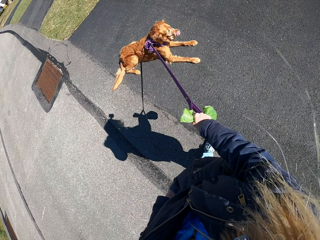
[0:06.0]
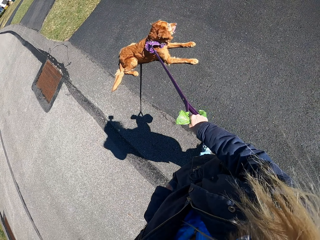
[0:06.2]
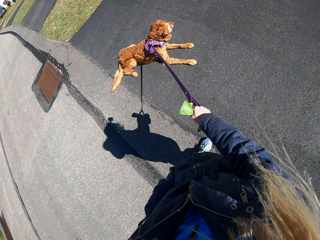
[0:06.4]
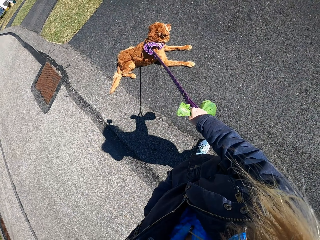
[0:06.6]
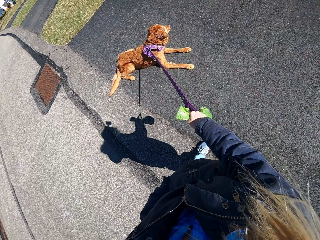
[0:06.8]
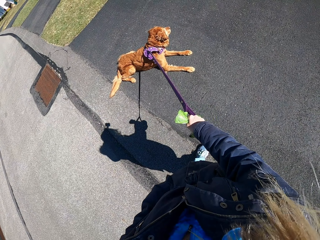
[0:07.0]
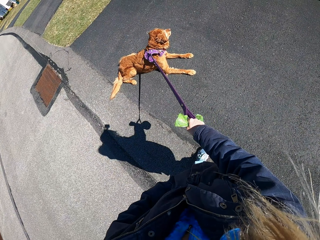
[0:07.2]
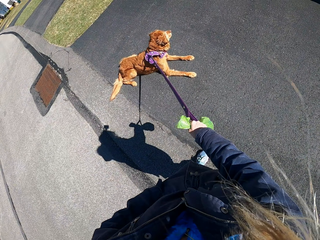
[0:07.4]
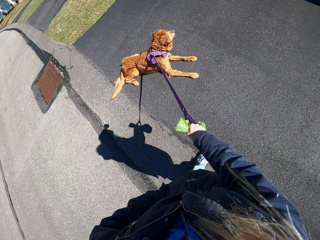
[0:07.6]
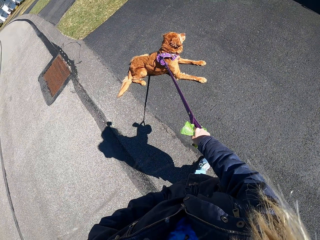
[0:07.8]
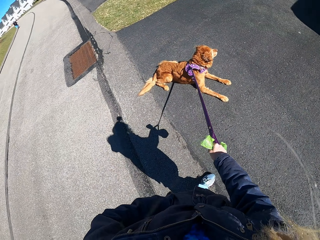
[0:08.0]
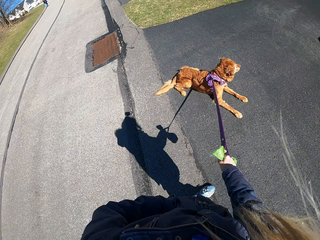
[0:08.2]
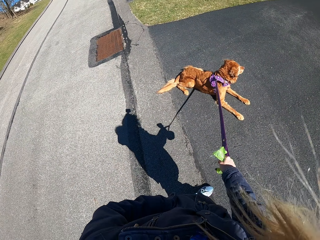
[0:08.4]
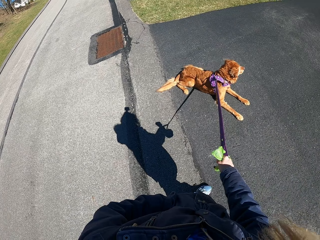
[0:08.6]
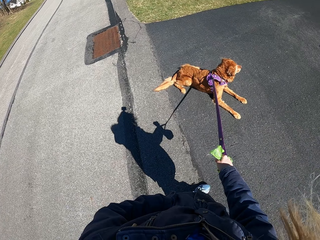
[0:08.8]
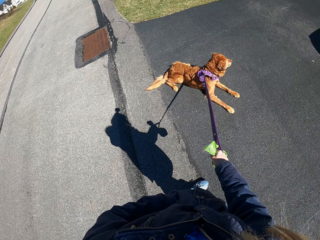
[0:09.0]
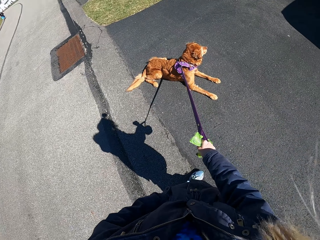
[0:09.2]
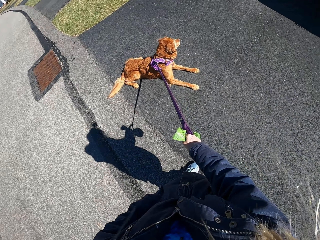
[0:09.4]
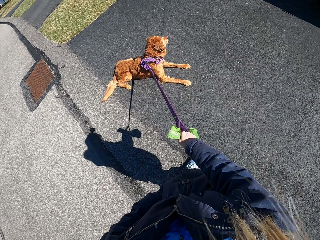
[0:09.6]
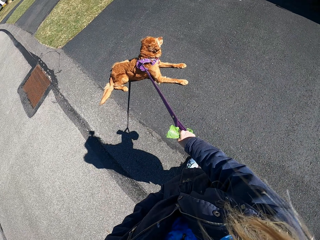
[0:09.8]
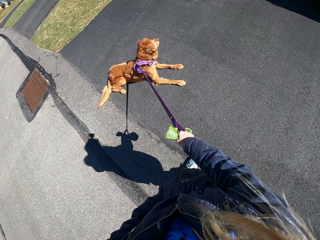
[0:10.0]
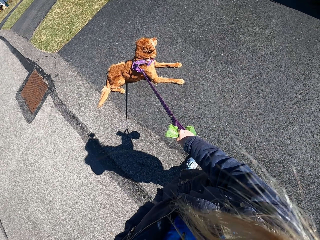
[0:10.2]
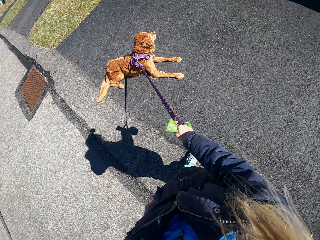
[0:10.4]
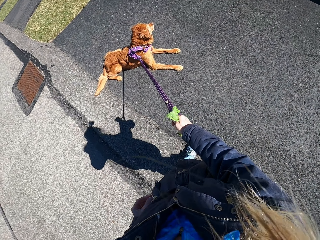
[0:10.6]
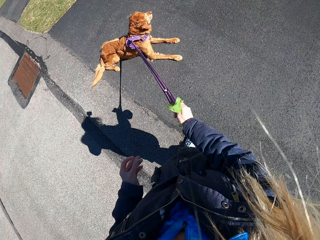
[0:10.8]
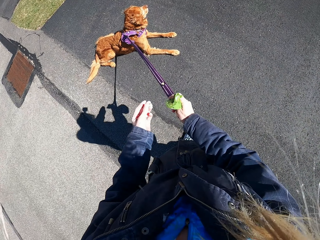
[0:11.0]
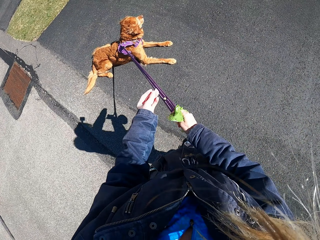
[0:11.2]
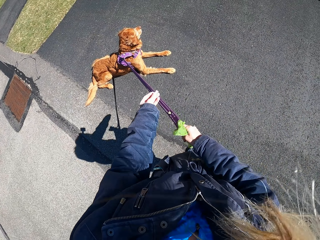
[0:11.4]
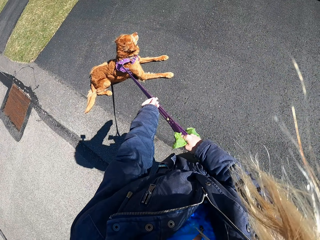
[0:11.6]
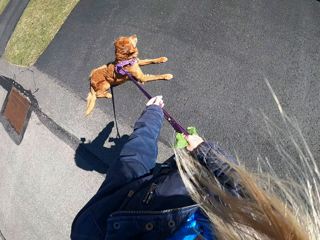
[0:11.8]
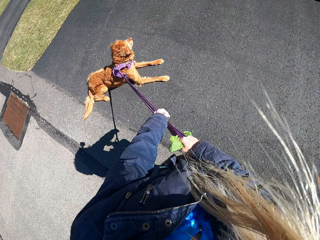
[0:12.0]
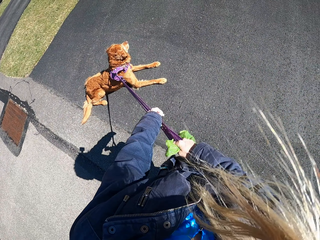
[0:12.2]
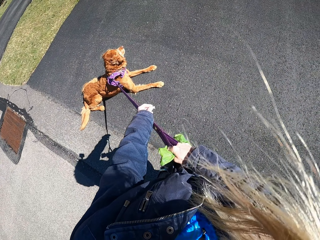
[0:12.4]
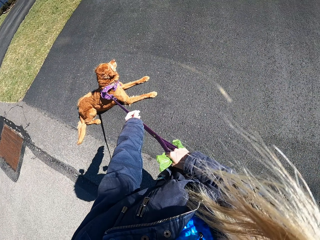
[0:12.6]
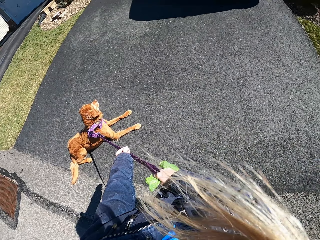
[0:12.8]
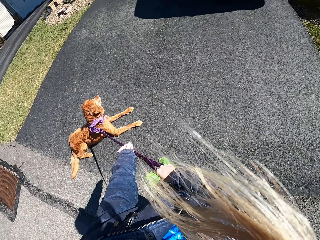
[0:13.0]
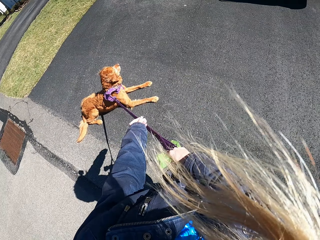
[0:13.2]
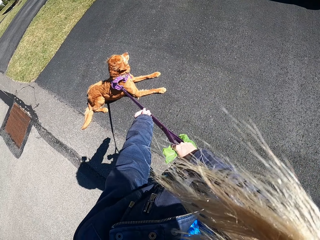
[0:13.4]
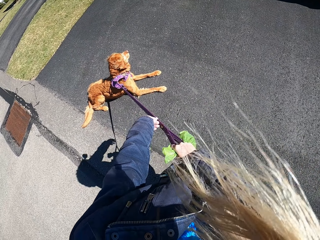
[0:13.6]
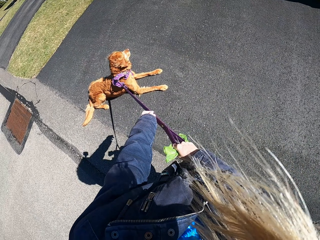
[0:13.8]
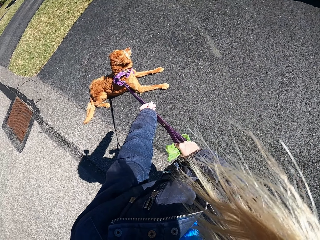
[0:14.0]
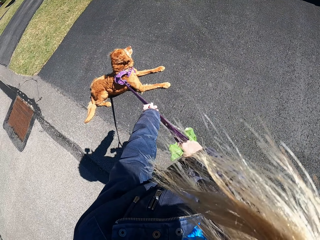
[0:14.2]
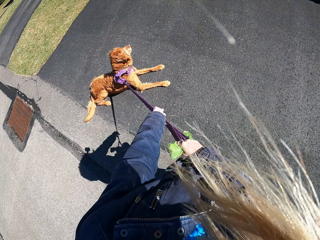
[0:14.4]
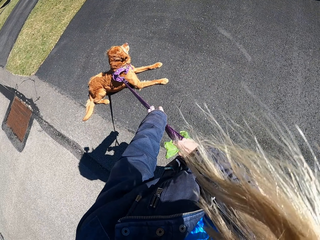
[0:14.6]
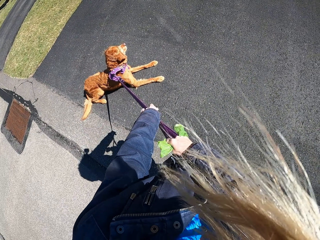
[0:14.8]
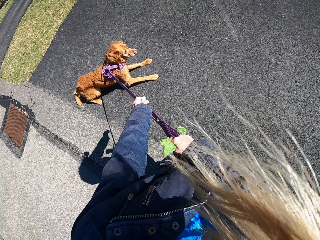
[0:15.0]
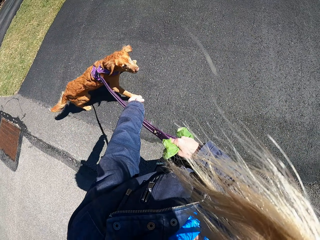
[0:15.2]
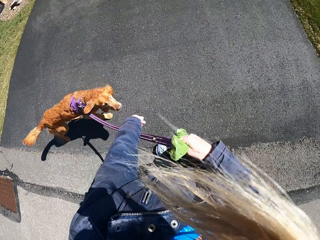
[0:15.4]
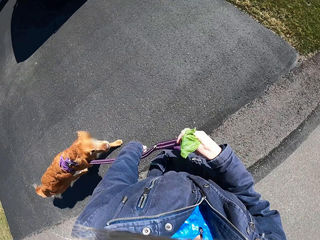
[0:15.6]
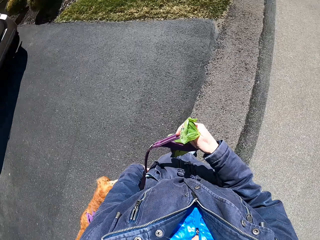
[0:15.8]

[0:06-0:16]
The camera wearer holds the rope dog collar or leash. They look around. They hold the leash.

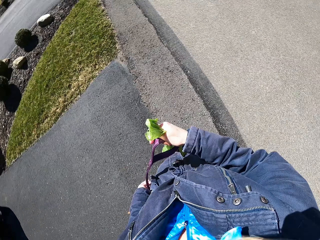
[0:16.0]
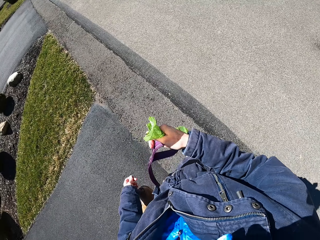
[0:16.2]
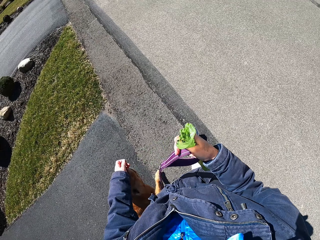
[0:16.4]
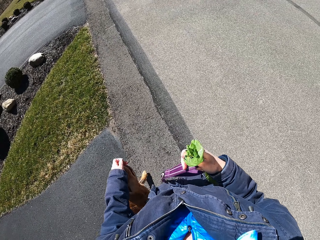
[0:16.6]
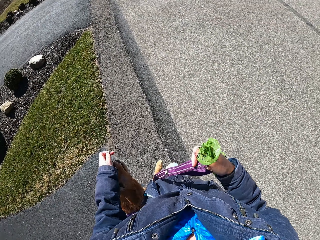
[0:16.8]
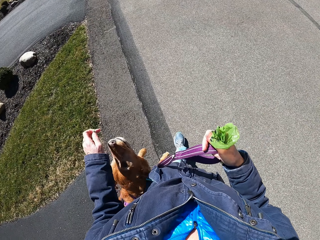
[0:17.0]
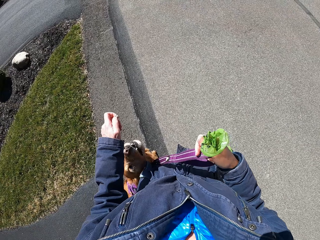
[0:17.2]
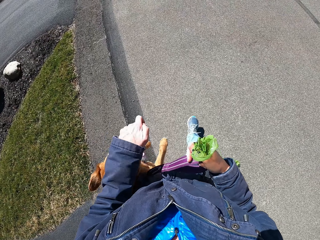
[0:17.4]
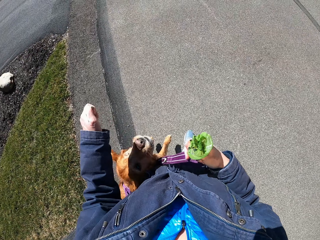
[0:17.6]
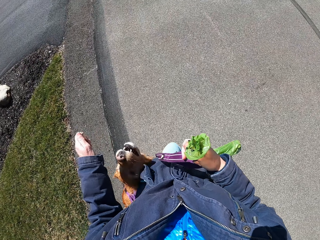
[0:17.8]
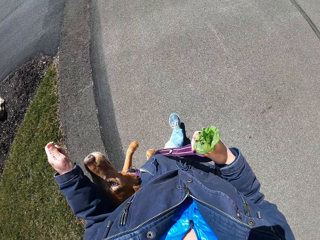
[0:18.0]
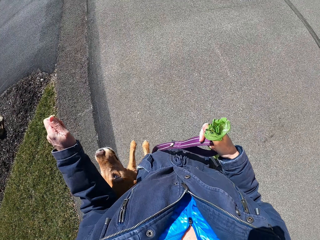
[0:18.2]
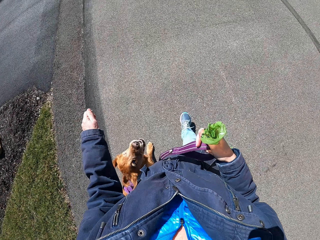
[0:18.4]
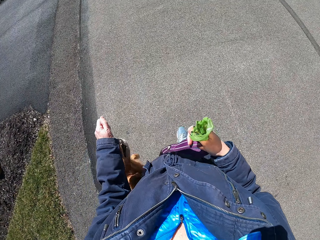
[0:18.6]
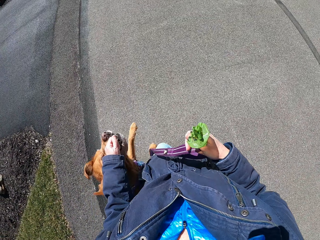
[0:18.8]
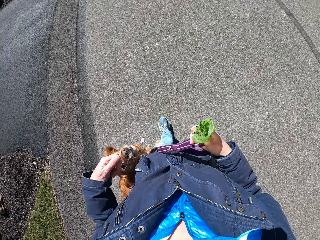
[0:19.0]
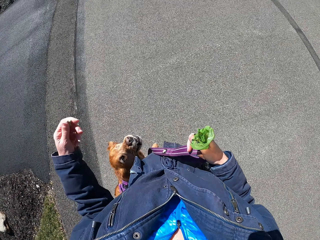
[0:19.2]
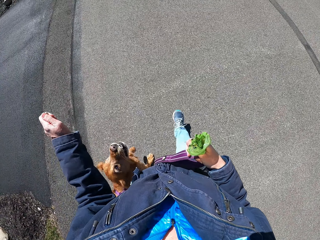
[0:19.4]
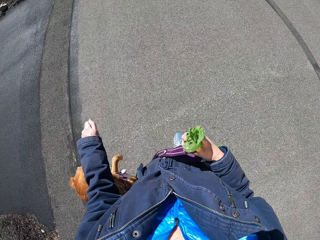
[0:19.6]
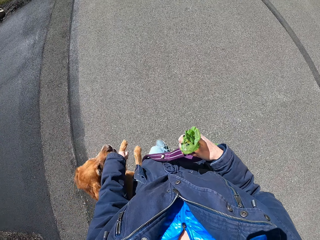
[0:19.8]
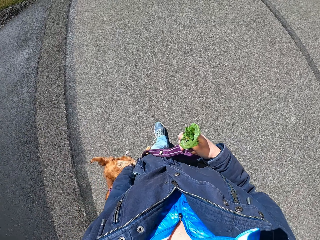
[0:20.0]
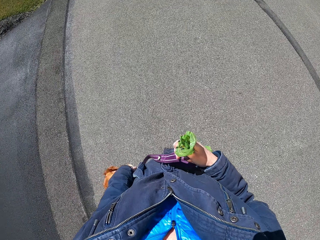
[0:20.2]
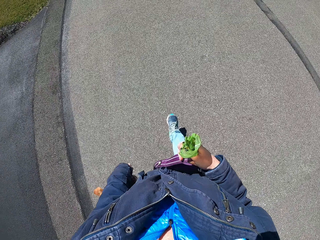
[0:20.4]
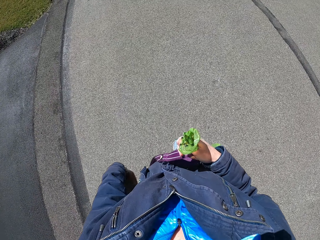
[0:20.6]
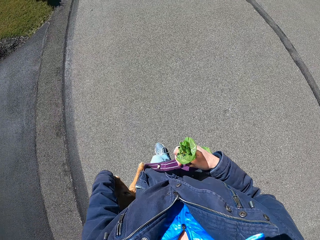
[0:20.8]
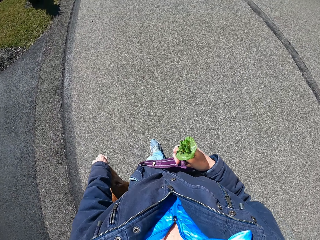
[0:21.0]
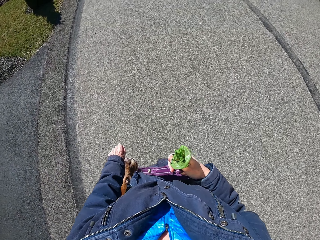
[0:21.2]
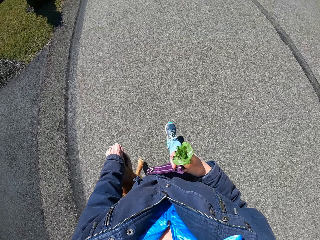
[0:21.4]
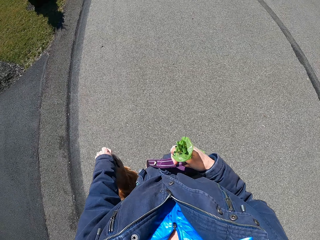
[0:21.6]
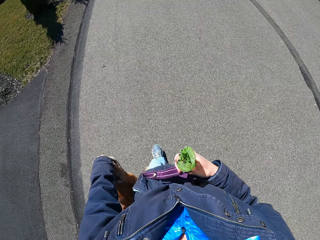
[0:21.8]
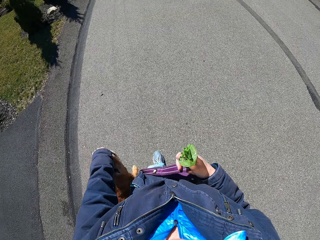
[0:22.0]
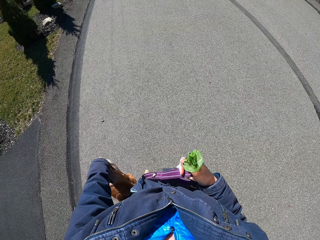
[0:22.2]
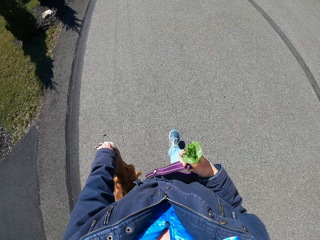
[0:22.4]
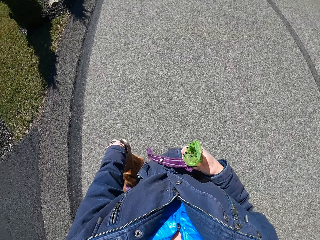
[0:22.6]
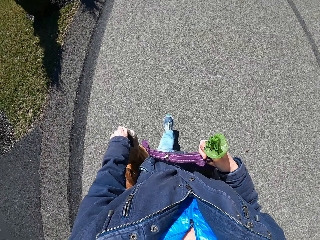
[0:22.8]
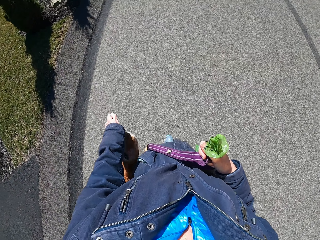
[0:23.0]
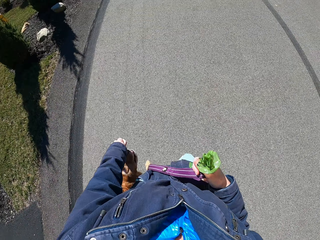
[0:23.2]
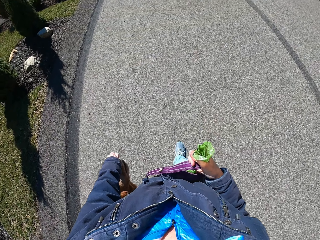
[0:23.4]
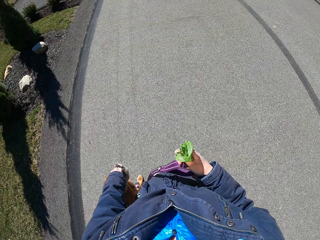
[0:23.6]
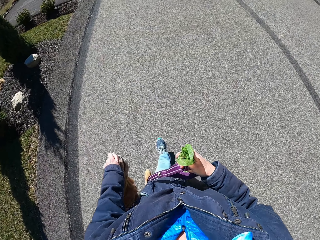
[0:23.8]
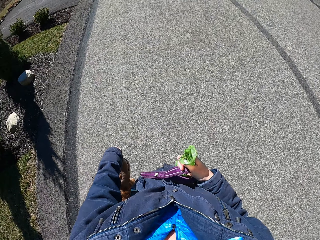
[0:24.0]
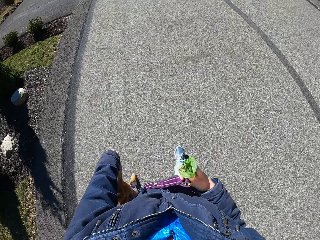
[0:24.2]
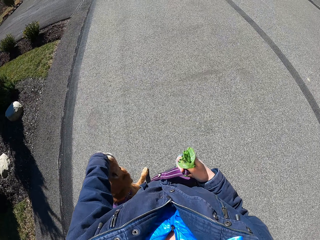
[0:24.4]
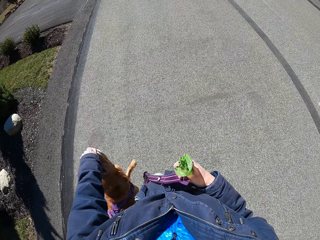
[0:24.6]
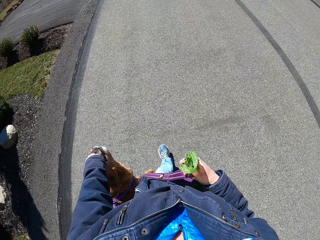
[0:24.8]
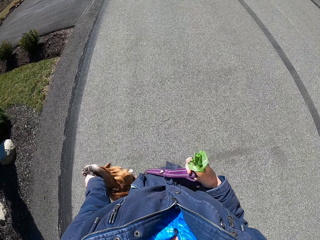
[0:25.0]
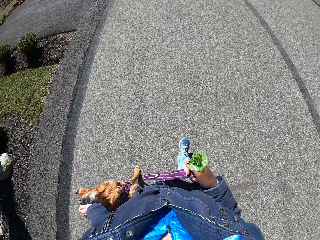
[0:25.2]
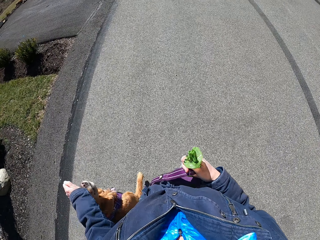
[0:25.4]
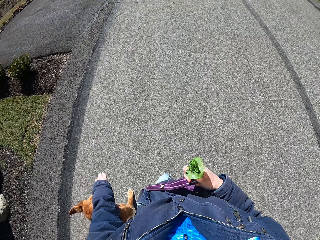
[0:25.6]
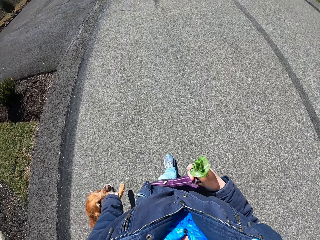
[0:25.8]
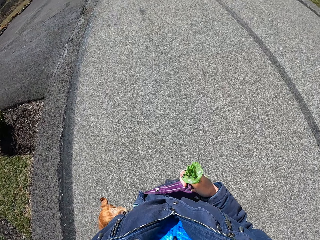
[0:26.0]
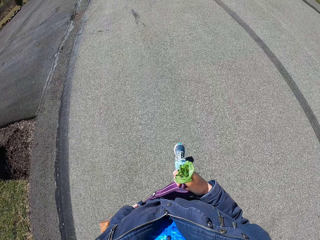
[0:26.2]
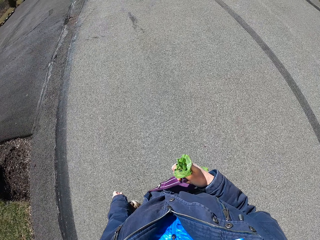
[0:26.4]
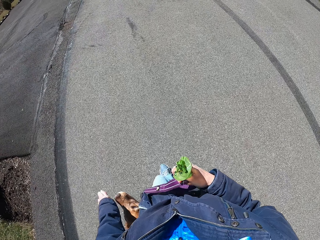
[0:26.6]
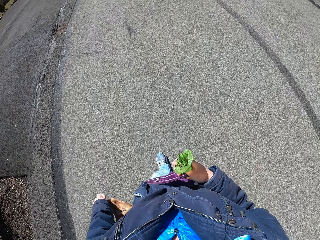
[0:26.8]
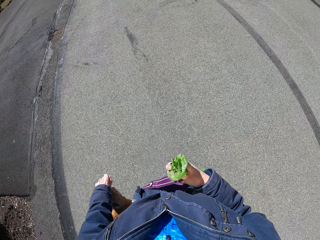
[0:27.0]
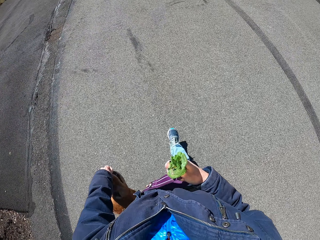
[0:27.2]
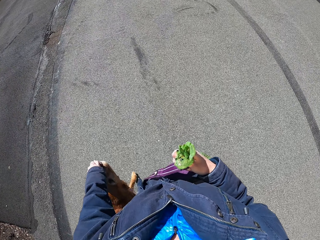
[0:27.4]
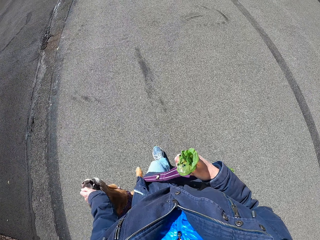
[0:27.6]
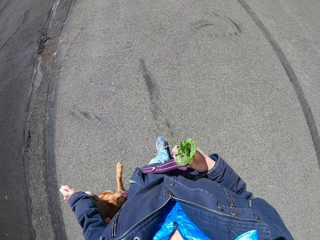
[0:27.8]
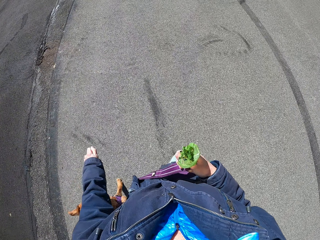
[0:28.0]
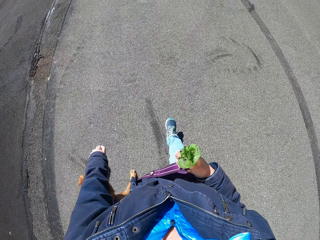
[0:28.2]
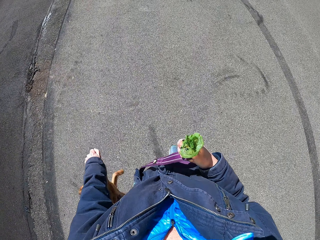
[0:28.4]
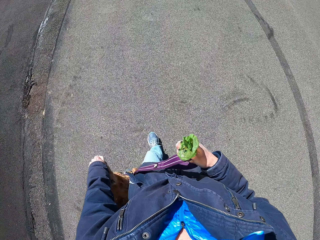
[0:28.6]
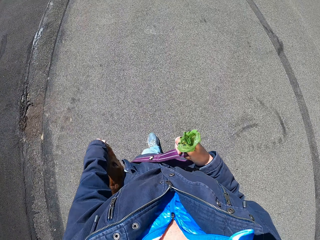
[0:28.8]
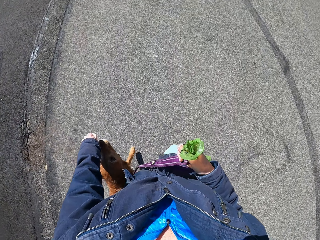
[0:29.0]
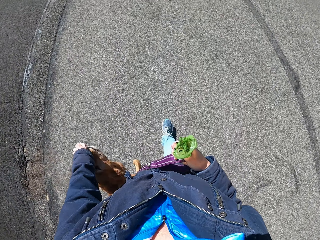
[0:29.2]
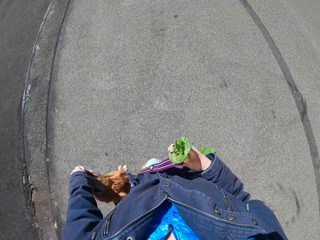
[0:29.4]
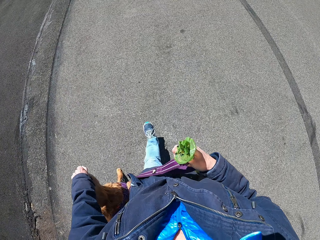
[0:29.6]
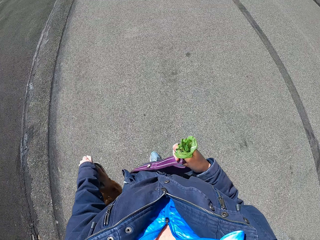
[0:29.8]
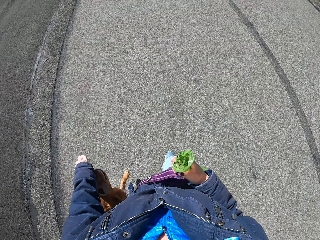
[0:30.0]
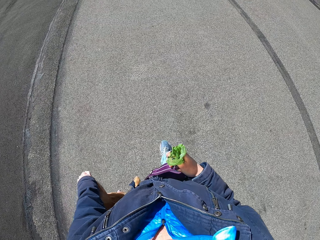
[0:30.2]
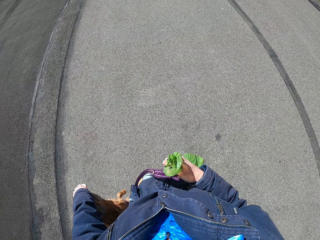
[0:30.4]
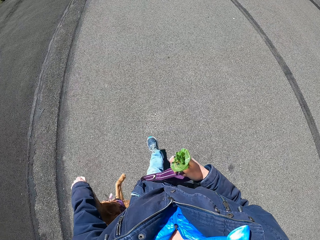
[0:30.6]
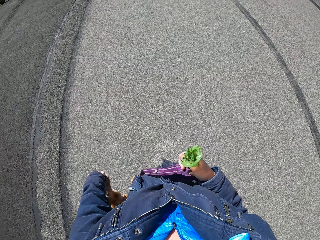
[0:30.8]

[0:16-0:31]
The camera wearer walks with a dog on the road. They move their hand. They play with the dog on the road. They walk with the dog on the road. They touch the dog and walk with the dog.
